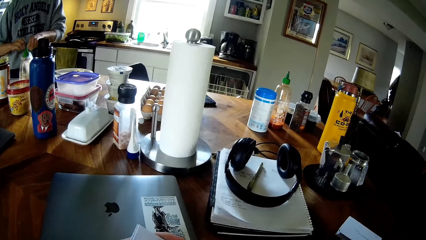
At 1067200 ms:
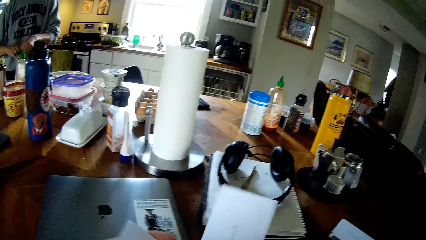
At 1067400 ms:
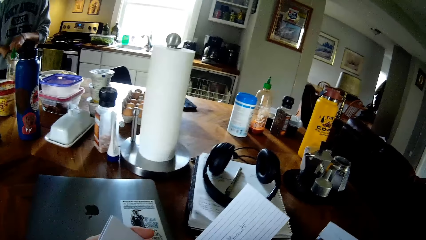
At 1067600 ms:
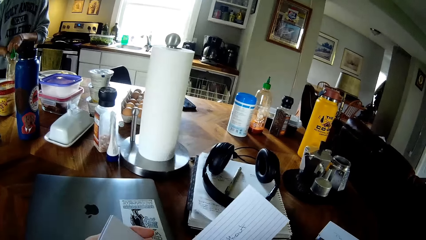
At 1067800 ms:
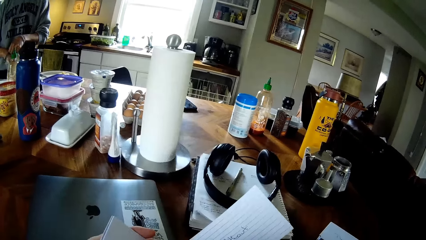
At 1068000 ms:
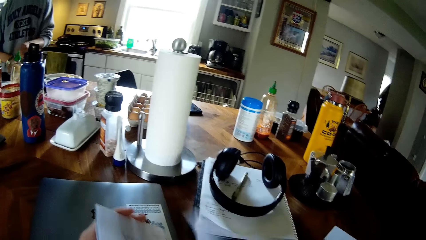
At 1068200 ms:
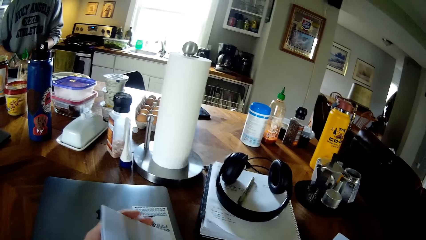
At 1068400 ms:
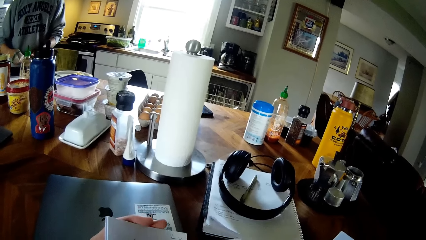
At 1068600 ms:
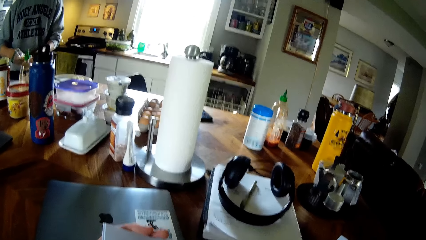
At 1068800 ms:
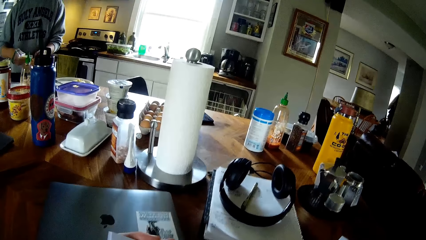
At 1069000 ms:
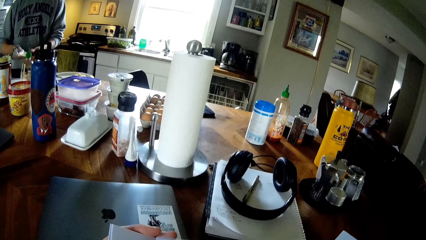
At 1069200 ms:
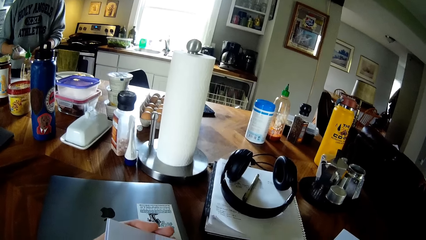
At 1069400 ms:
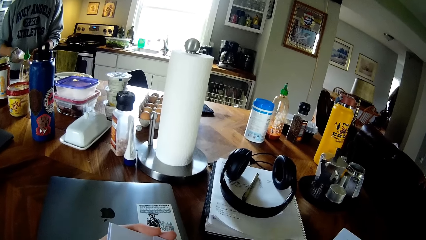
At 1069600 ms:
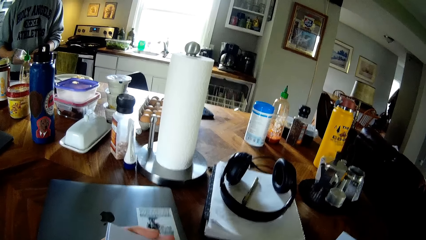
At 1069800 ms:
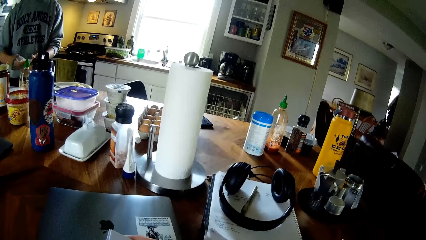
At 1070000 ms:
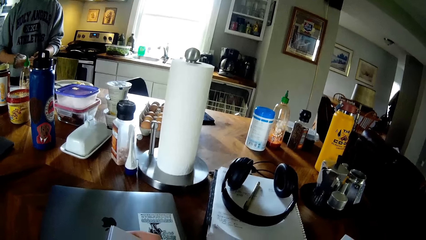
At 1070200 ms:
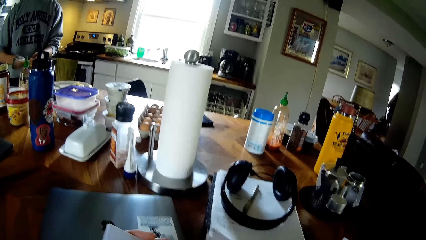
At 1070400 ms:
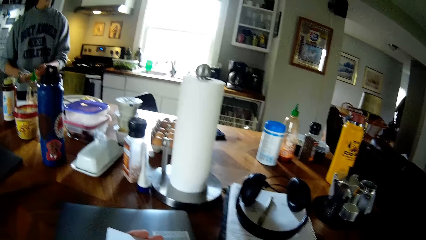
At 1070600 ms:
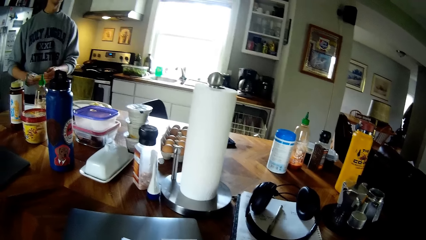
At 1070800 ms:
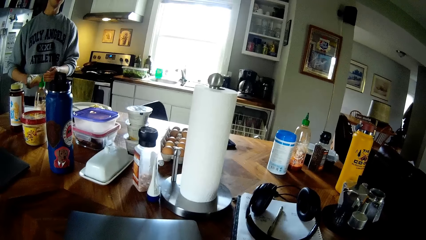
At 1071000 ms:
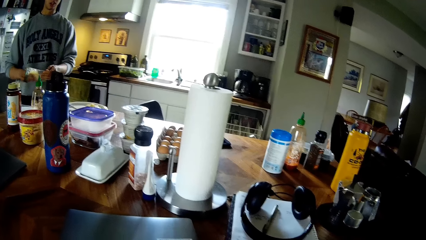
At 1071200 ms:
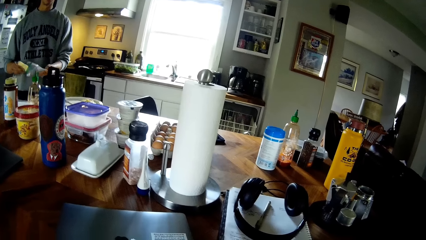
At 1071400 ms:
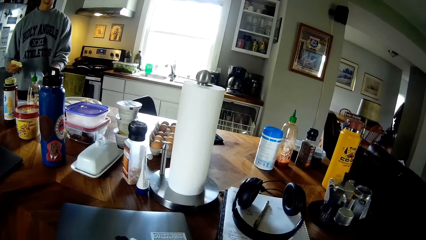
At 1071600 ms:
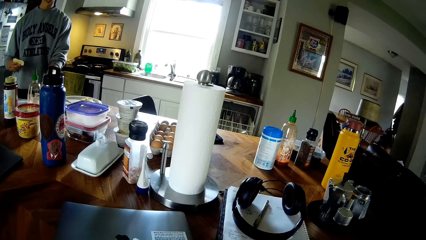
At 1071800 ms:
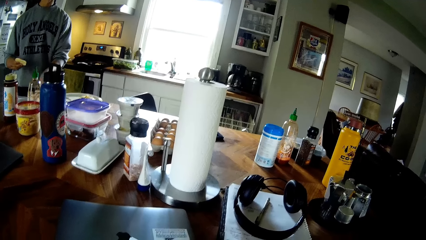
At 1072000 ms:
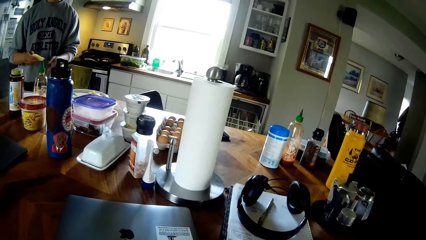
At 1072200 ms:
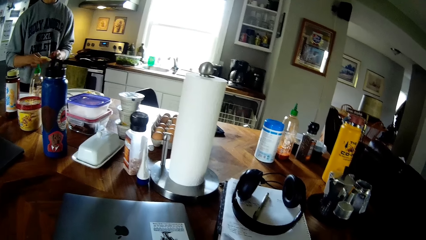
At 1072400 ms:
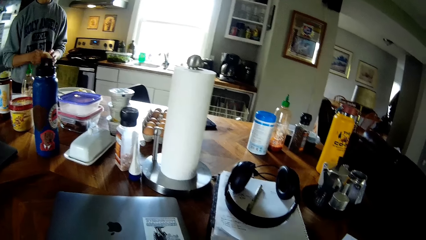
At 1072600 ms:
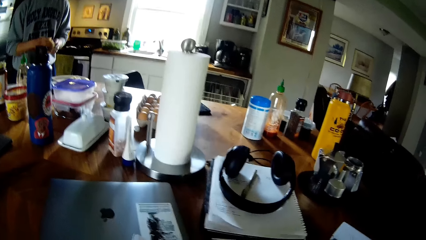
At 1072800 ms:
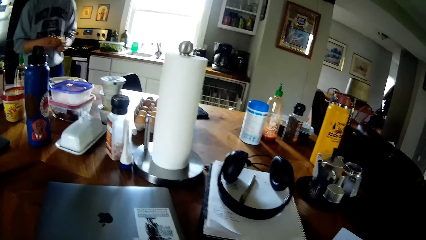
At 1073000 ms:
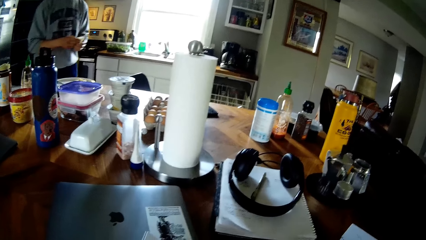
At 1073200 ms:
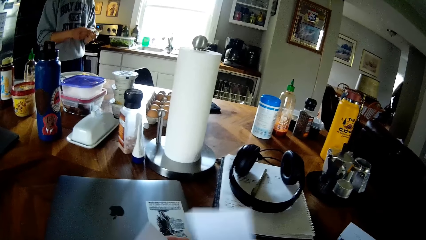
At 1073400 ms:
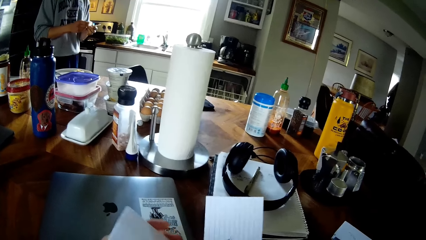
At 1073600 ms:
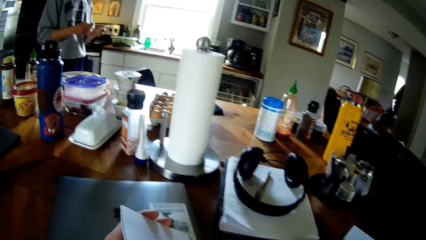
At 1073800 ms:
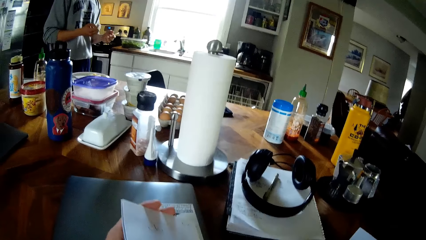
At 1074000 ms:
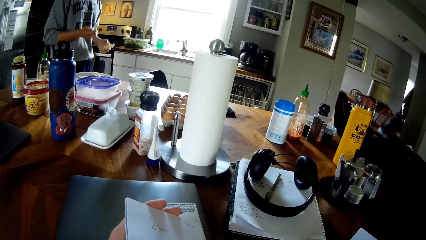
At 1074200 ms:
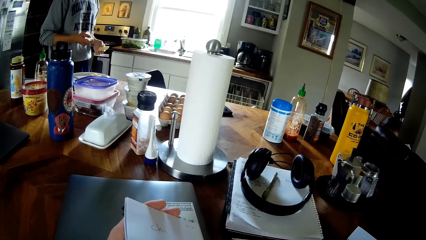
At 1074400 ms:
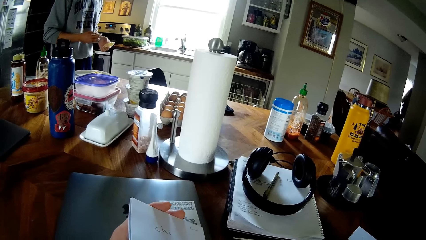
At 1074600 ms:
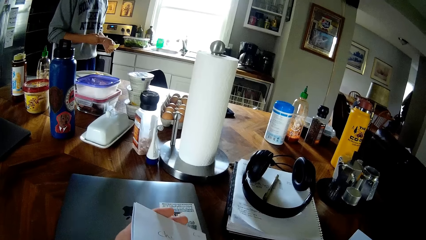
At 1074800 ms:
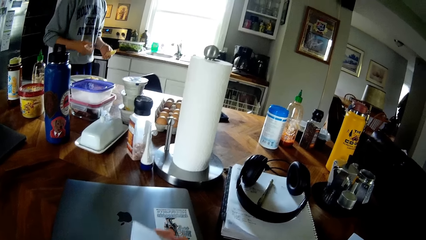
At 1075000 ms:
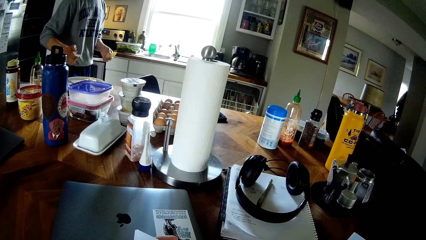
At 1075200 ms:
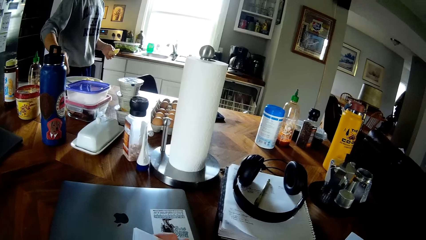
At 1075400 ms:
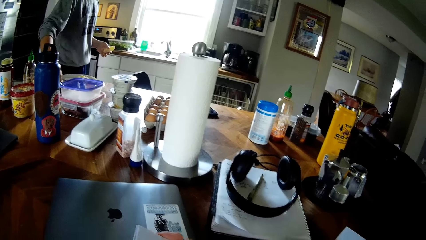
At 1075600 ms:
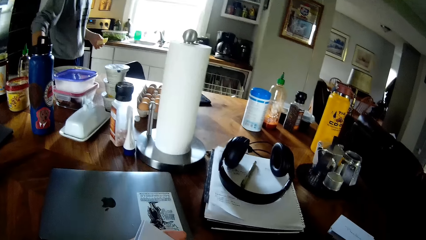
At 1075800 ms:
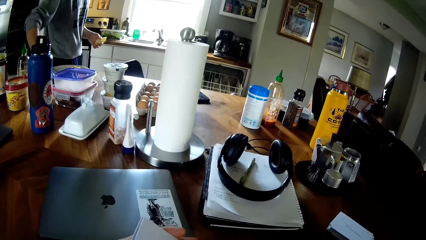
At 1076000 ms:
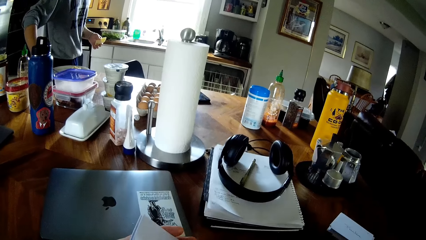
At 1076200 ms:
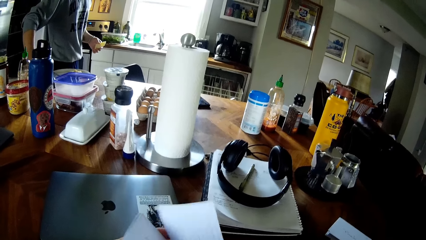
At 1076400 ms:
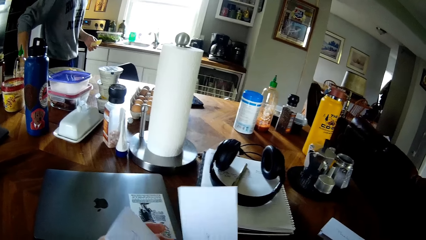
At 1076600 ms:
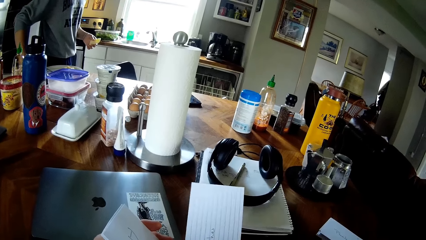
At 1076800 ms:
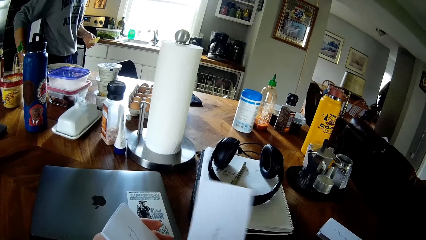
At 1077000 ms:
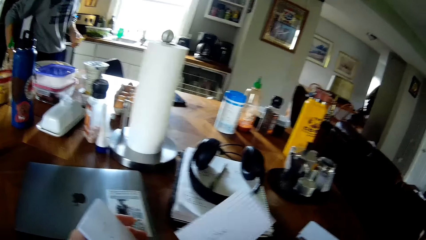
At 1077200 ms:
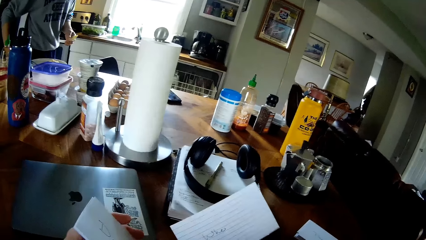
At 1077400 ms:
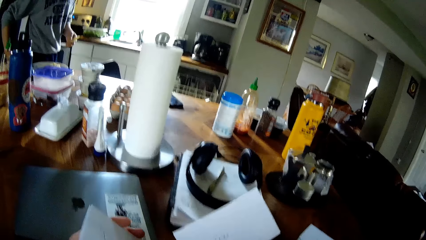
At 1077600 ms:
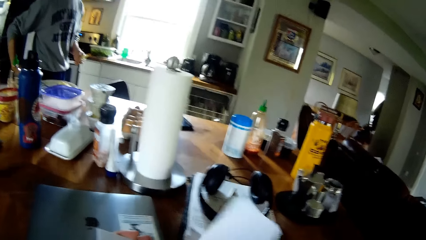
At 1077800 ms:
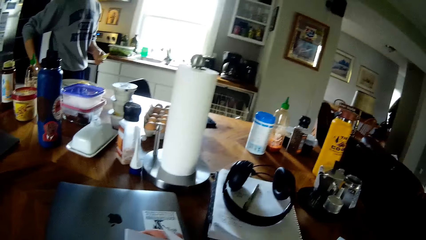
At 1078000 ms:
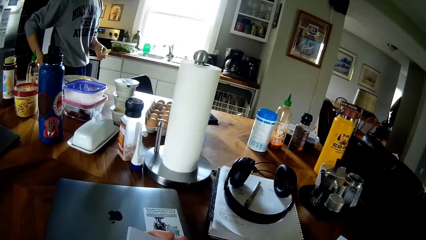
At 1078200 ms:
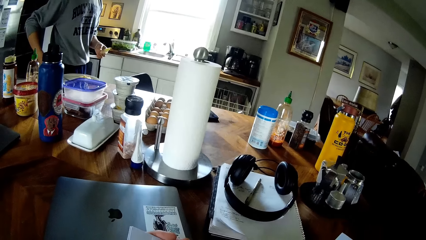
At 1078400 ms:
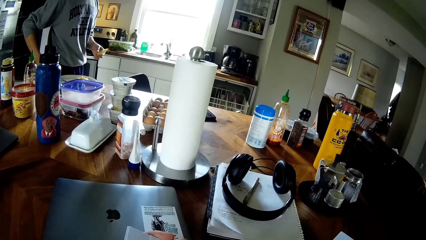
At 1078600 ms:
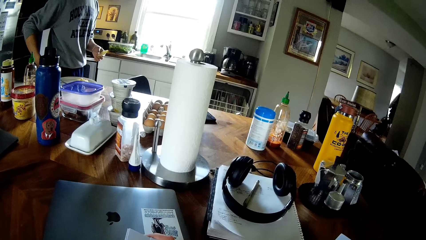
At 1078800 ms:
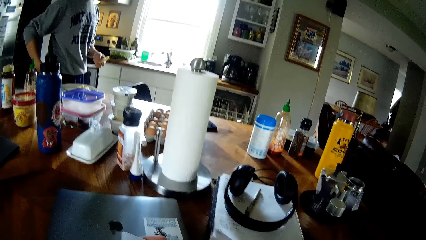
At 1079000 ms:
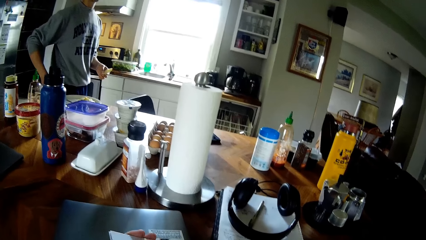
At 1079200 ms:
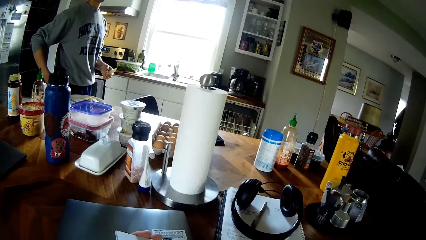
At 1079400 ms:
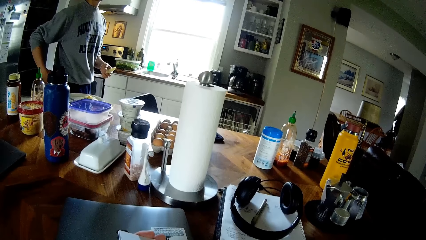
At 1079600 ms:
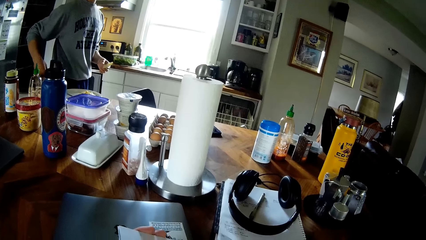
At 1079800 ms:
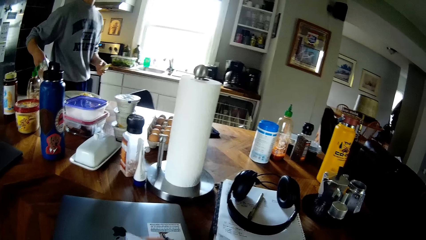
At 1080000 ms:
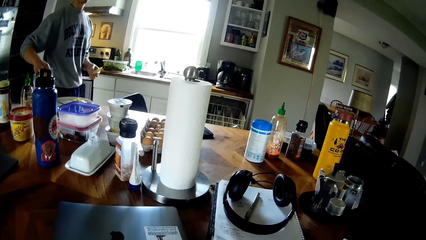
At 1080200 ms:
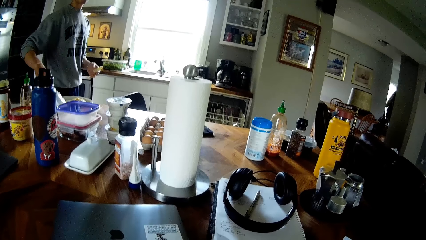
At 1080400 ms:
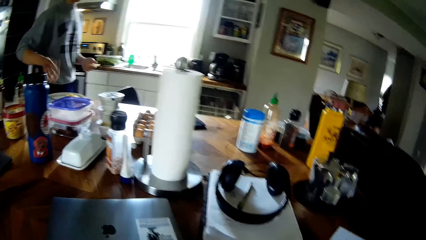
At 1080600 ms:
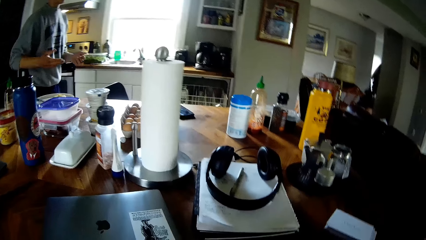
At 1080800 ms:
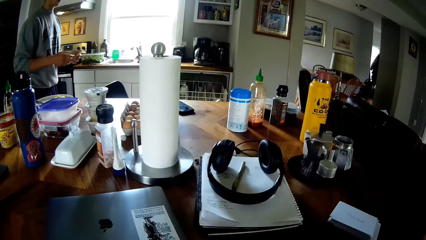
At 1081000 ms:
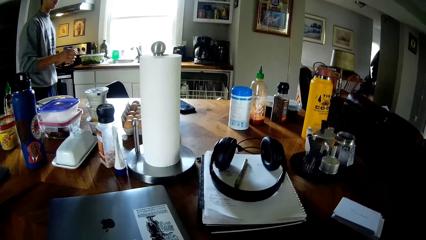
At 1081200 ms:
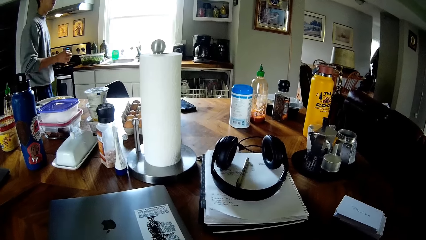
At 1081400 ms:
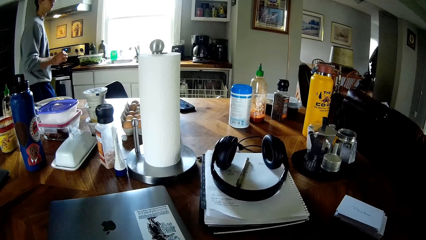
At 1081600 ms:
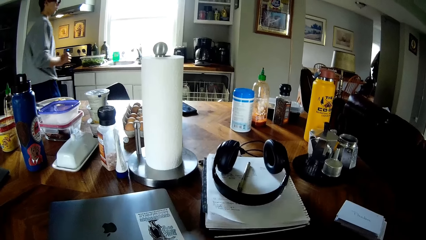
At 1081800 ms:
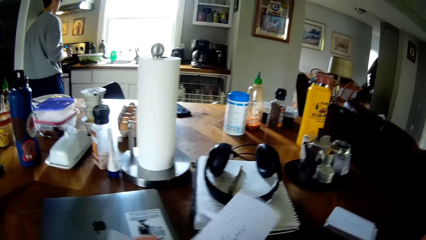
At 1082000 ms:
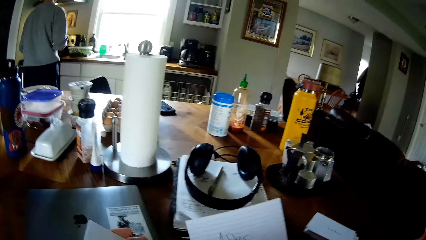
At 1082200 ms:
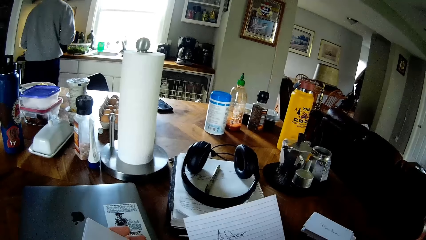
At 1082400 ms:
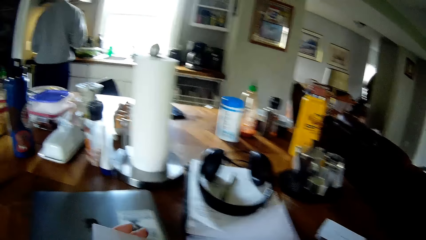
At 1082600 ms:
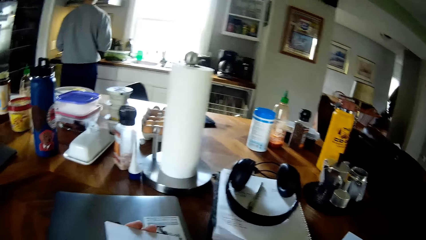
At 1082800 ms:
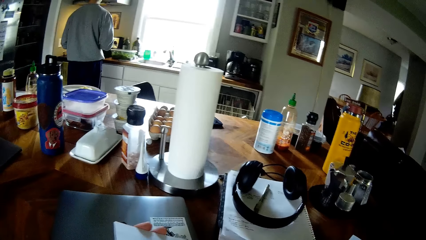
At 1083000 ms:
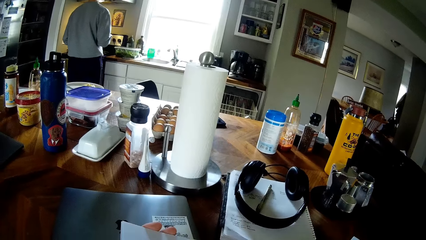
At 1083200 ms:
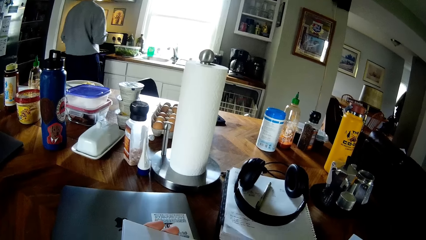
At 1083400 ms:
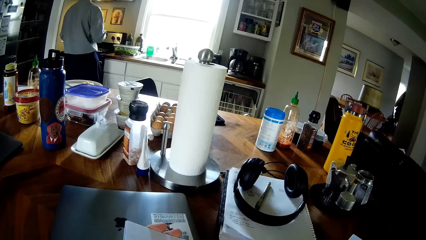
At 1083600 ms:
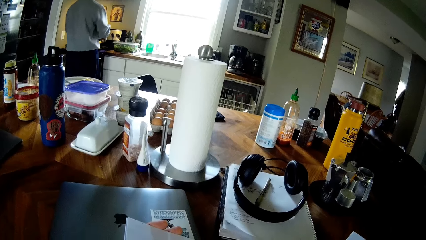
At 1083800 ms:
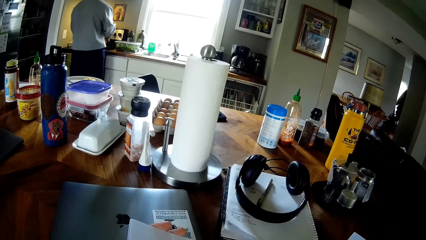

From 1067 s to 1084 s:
The camera wearer flips a paper with his right hand. A man dips his right hand into the bag. The man takes out cheese from the bag. The man drops the bag on the table with his left hand. The camera wearer flips a paper with his right hand. The man splits the cheese into two with his hands. The man inserts the cheese in his right hand into the bag on the table. The camera wearer flips a paper with his right hand. The man lifts the bag from the table with his right hand, throws the bag in his right hand on the table. The camera wearer flips a paper with his right hand. The man walks toward the cooker.
